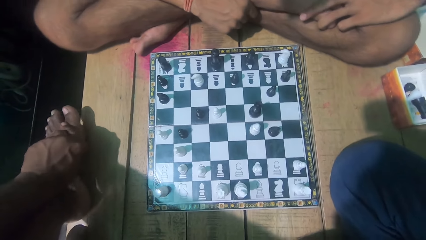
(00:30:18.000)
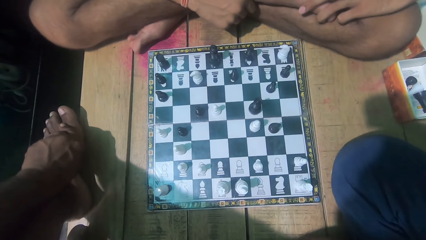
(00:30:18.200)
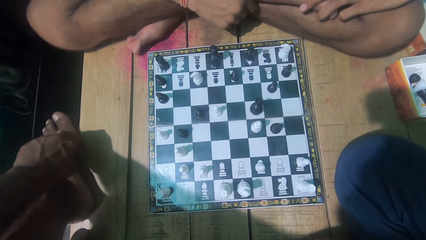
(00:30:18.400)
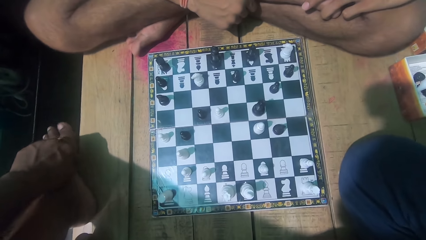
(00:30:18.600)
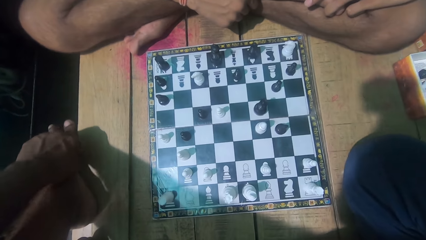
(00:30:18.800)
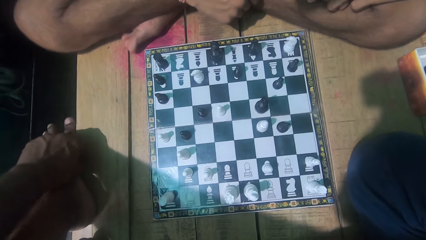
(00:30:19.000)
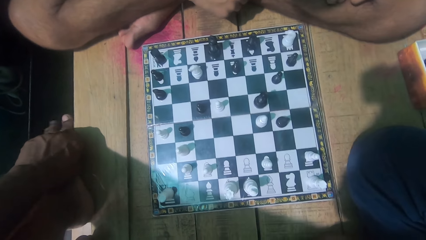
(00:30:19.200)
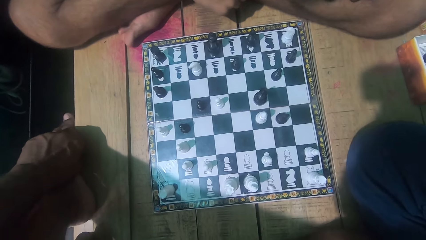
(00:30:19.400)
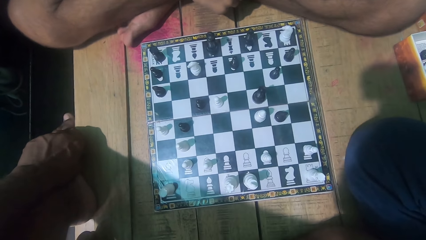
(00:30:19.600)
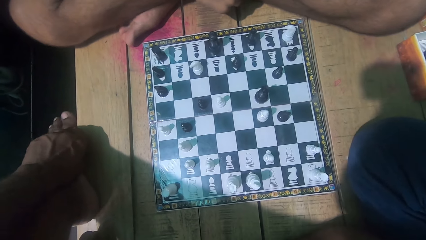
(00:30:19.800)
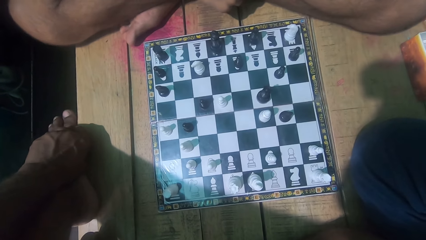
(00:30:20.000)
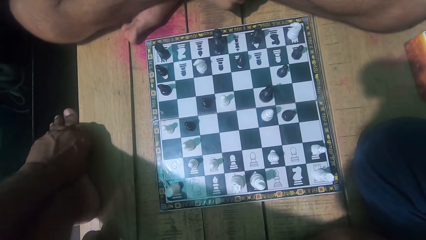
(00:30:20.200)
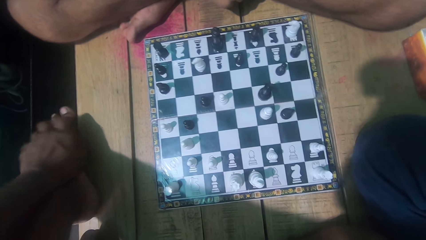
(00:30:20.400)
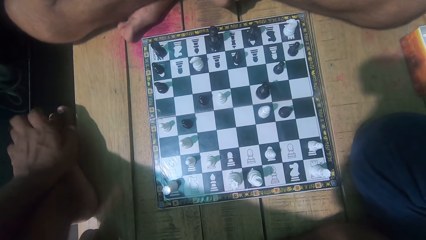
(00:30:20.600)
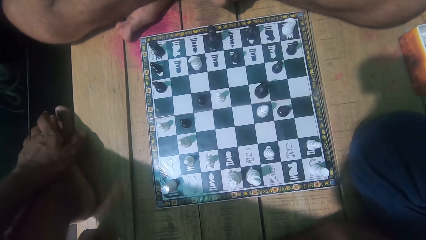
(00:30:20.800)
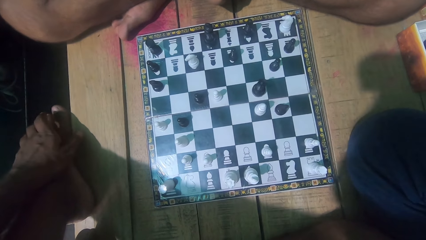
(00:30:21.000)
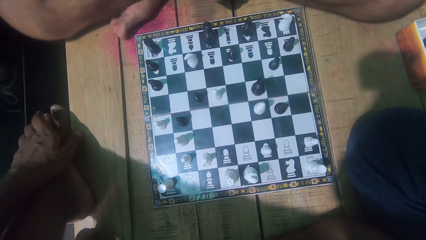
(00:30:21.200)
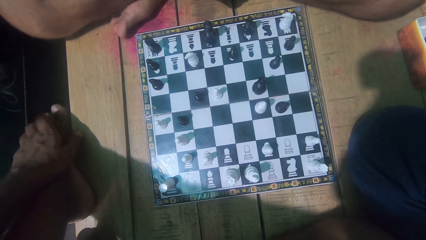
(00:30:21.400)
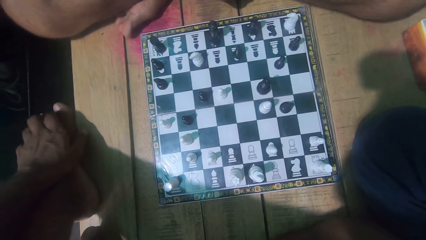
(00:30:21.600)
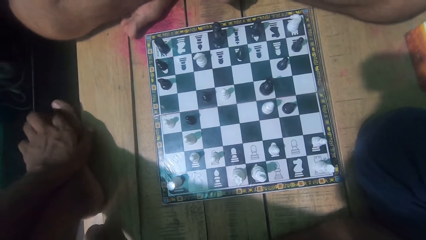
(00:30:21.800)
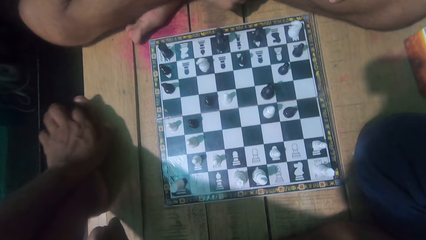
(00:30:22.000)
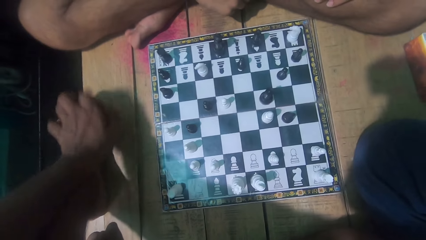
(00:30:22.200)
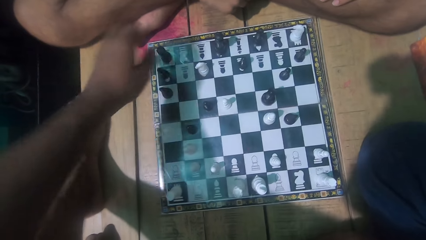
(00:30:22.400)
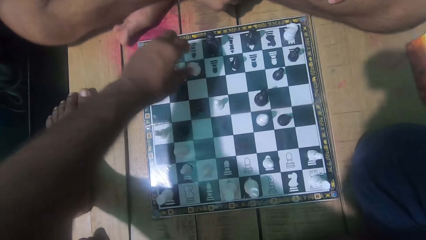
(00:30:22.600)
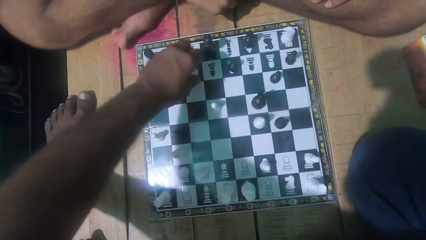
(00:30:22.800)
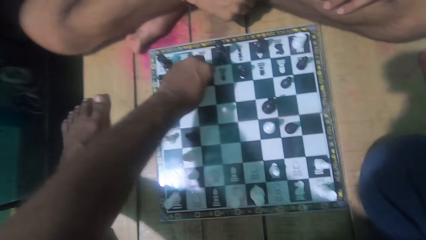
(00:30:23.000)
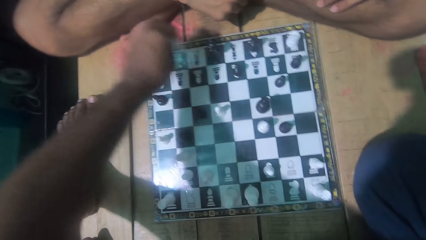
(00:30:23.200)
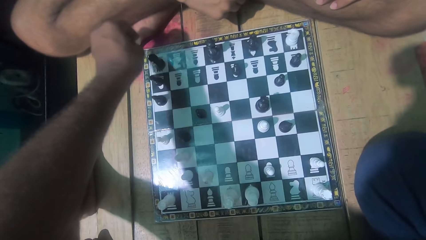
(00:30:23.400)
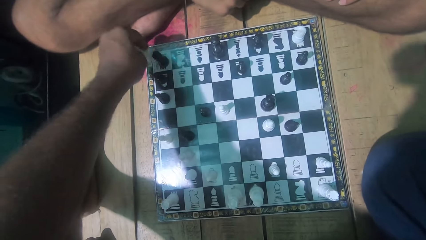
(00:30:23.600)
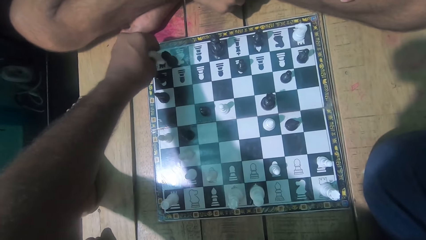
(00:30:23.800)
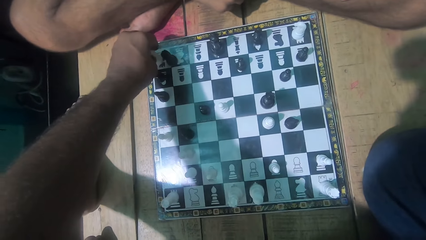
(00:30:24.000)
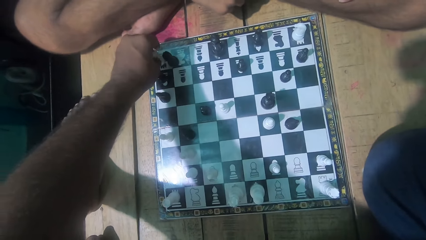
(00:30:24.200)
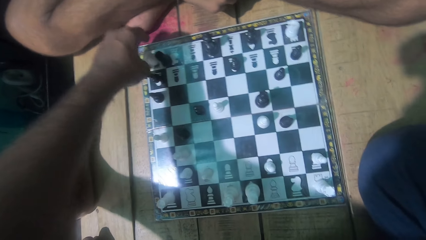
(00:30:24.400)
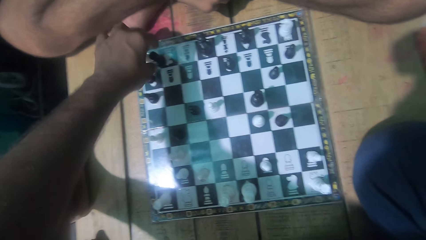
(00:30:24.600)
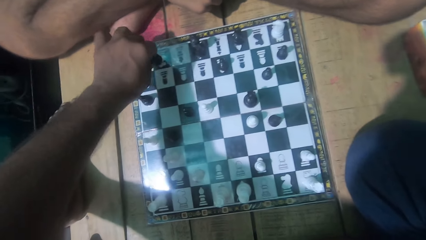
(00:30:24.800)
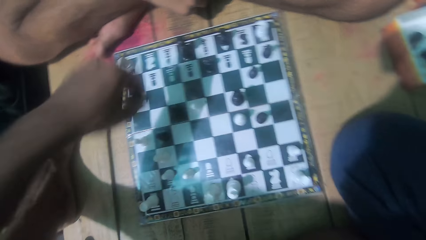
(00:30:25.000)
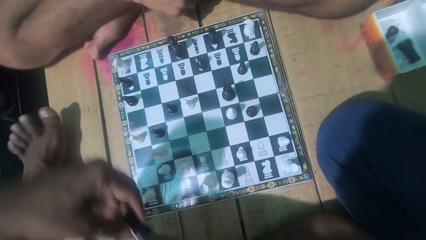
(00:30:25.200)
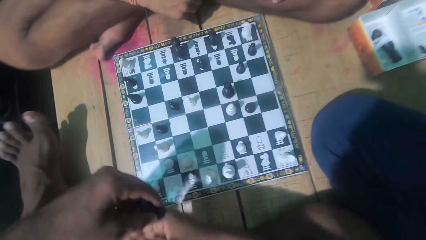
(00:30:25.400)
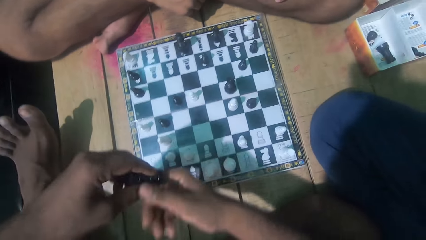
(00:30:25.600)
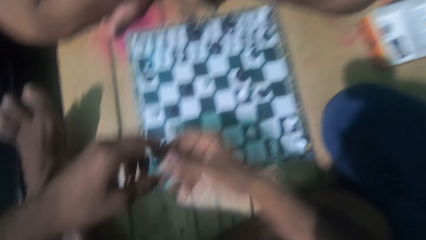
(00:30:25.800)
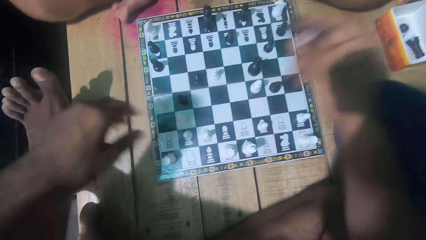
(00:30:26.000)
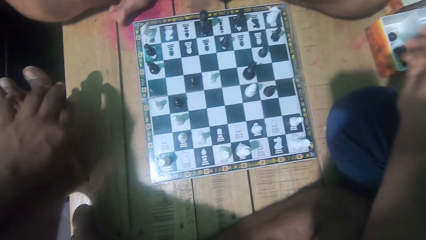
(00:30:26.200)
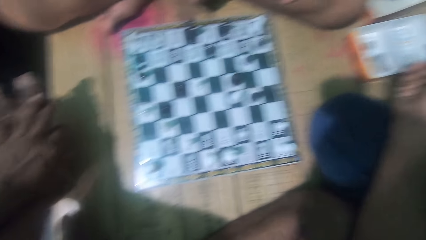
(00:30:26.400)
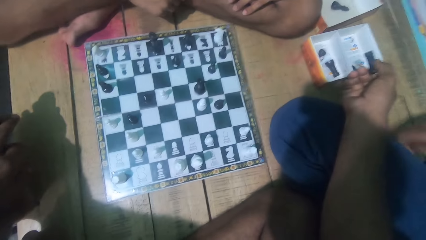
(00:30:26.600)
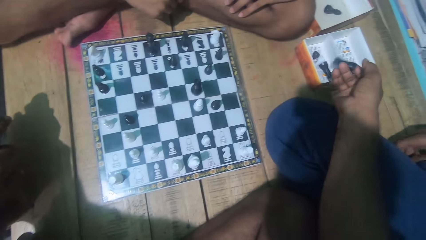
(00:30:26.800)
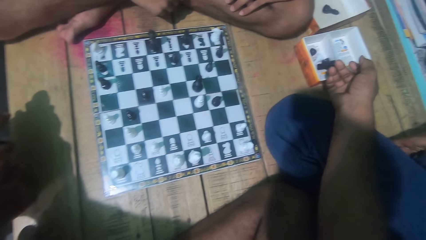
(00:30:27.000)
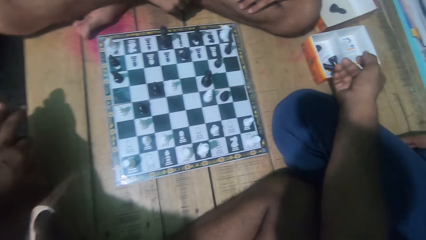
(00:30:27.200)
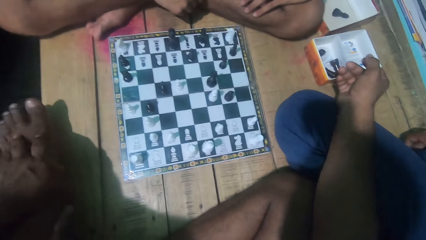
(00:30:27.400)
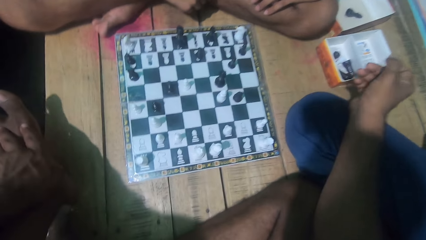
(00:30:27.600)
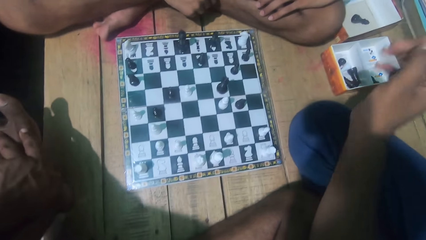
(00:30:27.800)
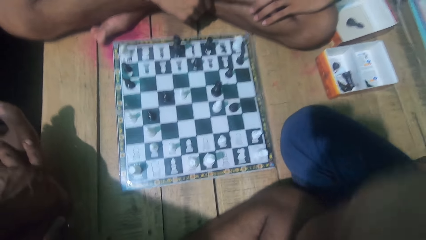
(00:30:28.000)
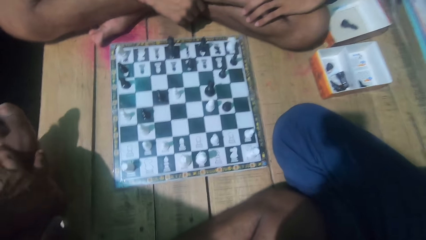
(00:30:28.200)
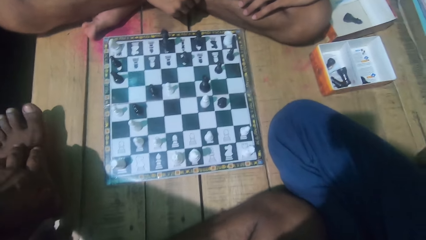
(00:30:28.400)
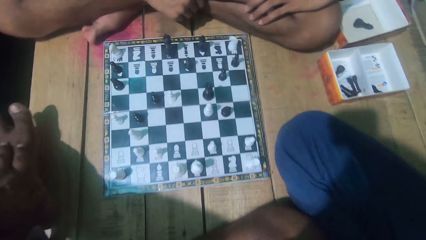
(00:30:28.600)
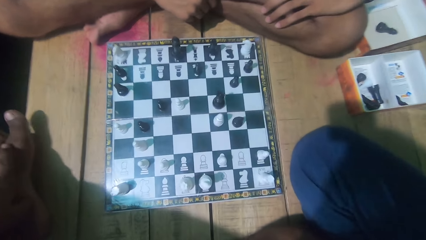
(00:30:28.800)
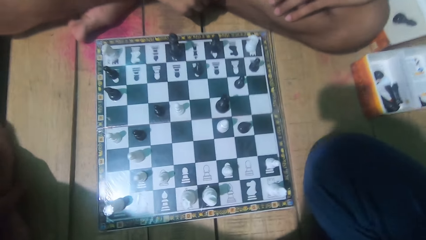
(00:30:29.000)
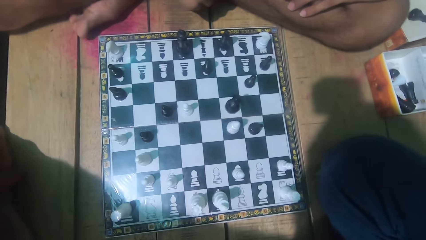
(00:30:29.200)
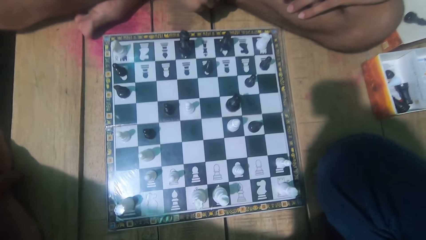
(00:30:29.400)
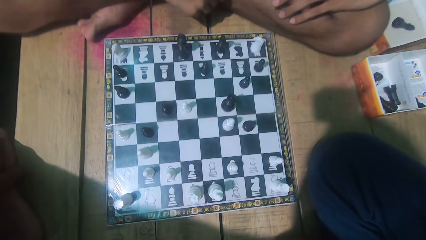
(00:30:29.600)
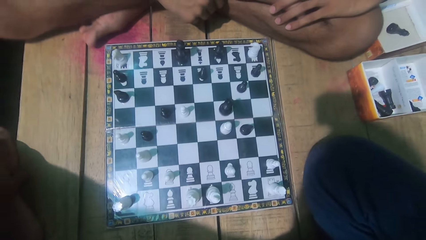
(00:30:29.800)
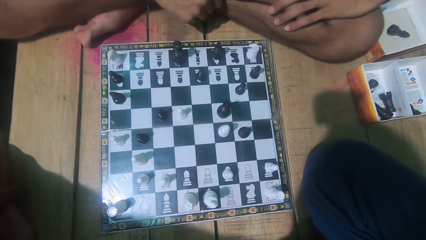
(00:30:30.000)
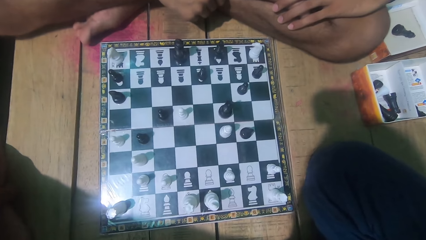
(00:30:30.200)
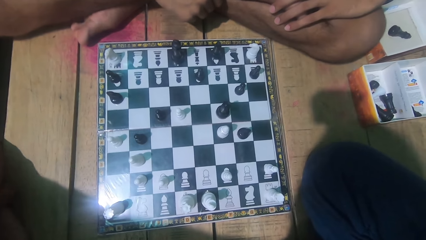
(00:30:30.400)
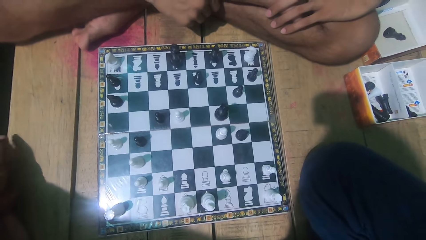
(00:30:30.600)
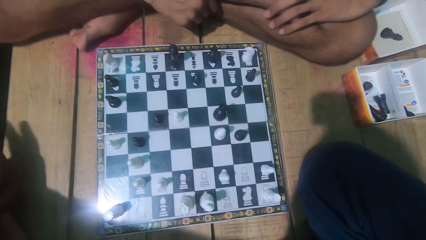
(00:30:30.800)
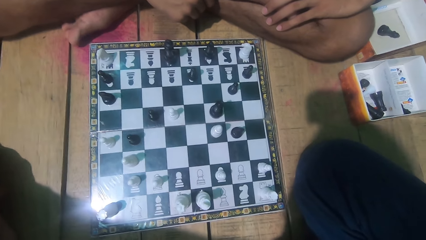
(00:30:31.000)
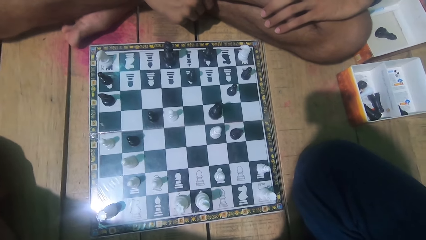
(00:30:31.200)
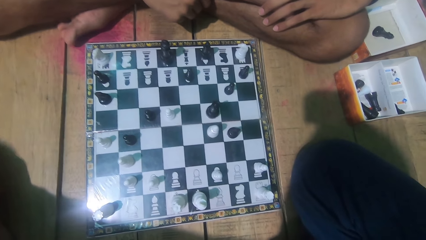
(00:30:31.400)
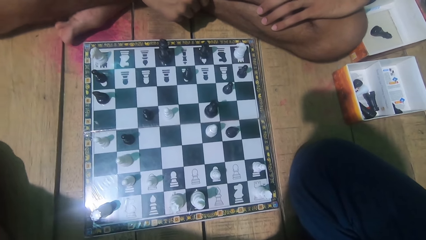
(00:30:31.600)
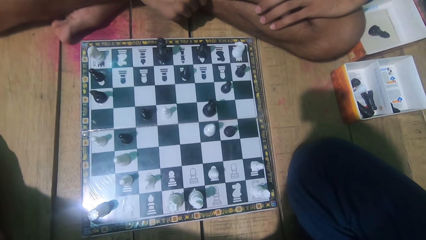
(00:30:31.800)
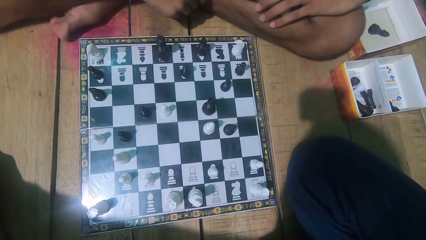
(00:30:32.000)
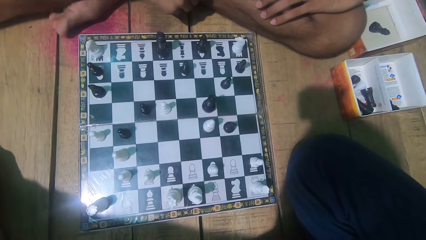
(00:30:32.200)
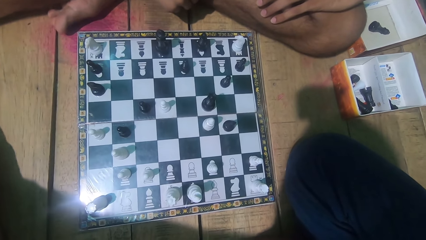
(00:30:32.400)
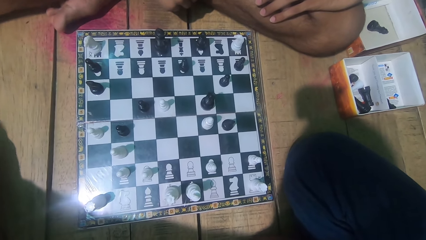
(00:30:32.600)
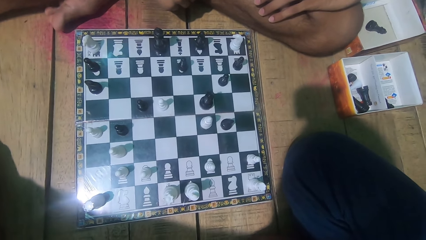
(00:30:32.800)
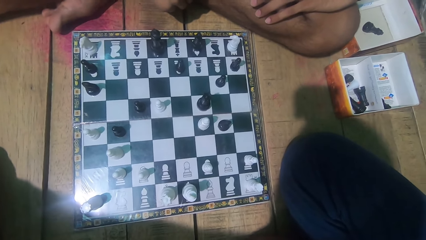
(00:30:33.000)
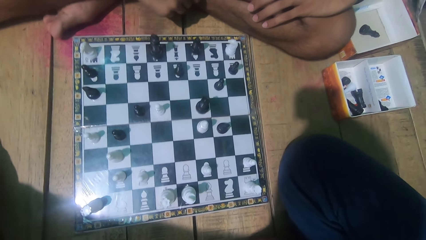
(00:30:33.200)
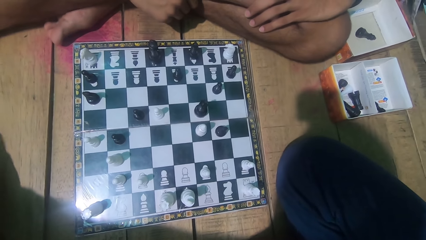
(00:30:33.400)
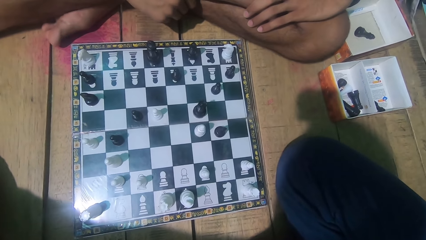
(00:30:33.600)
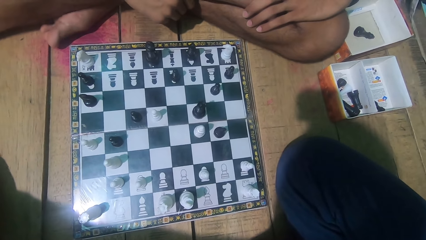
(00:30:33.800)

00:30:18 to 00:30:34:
The camera wearer looks at the chess game with a man. They play the chess game. They move a chess piece. They pick the opponent's chess piece. They drop the chess piece into the box. They look at the chess game with the man.
